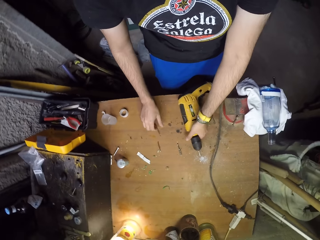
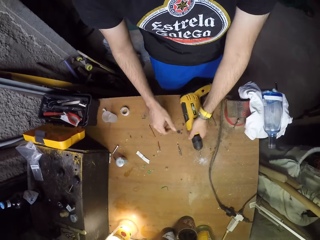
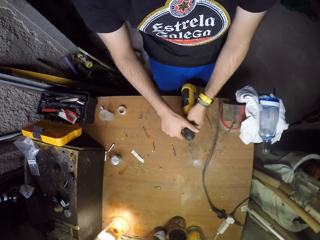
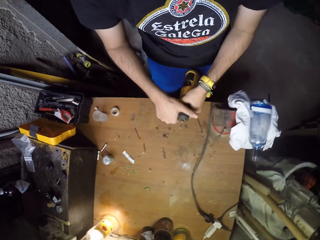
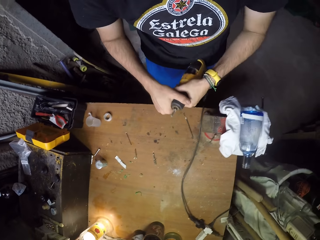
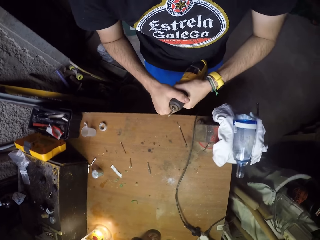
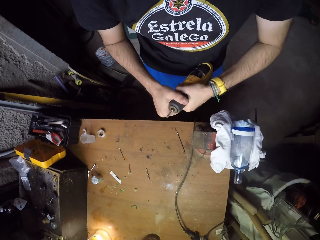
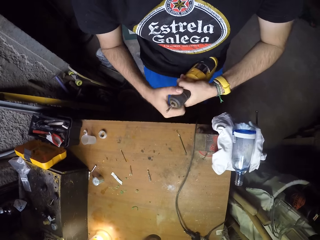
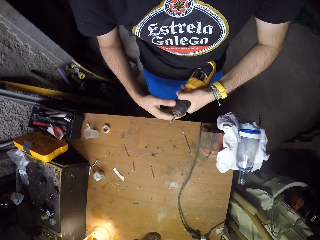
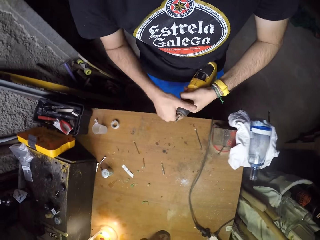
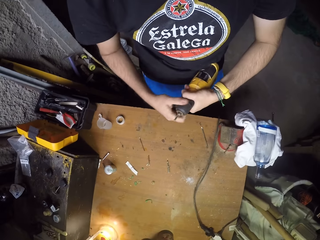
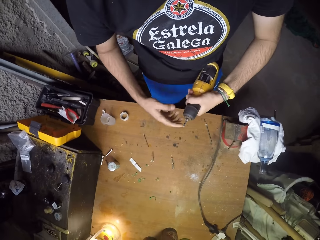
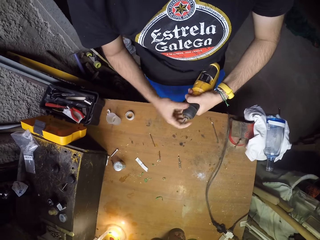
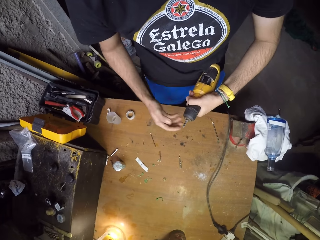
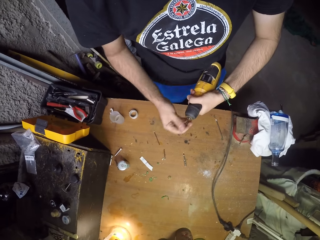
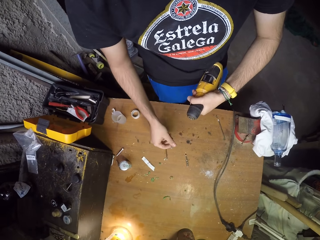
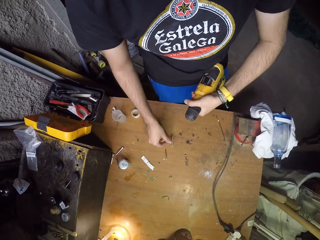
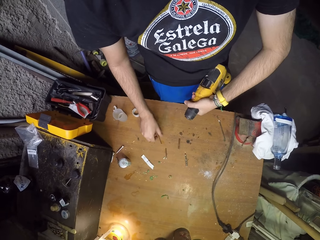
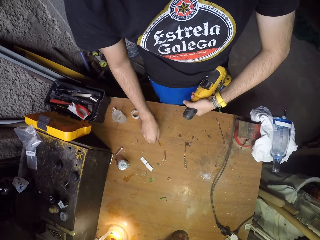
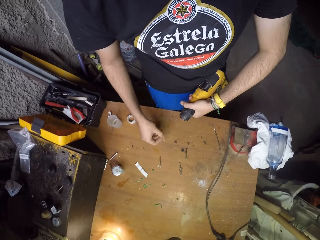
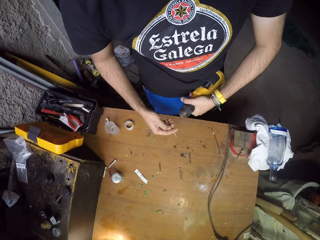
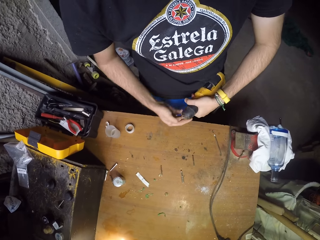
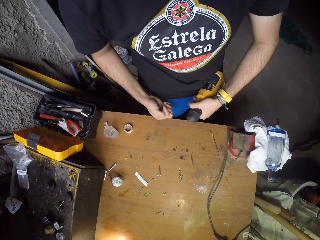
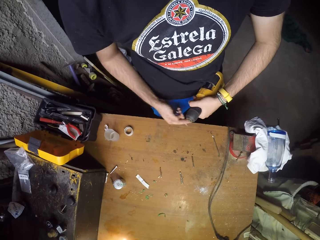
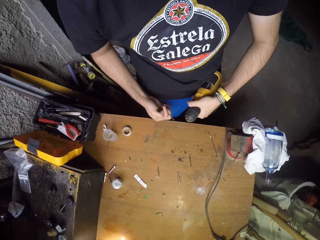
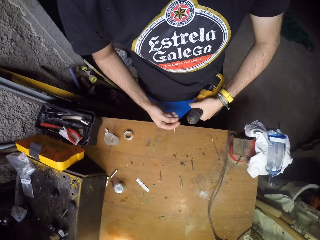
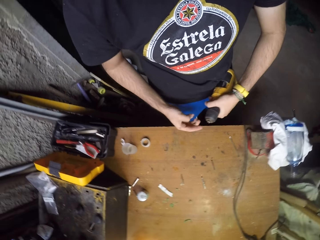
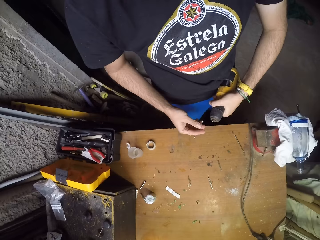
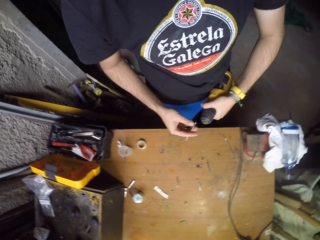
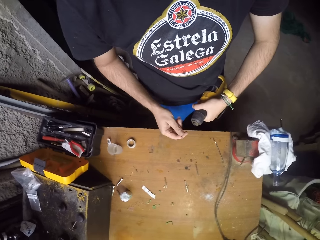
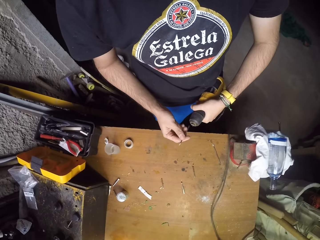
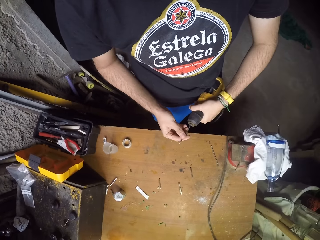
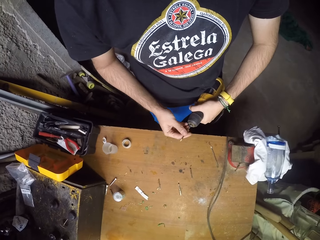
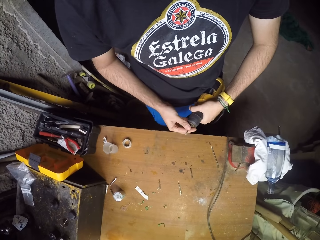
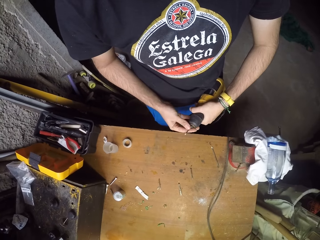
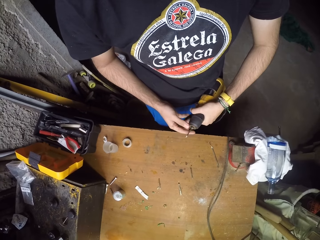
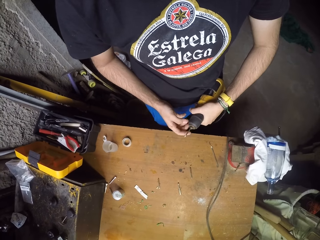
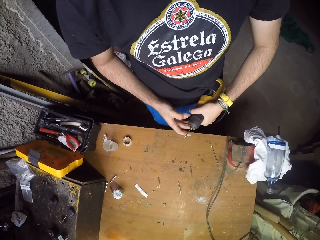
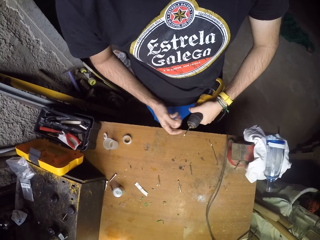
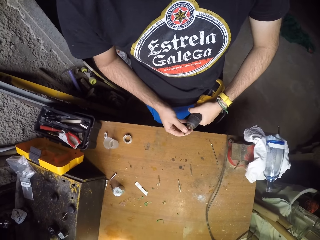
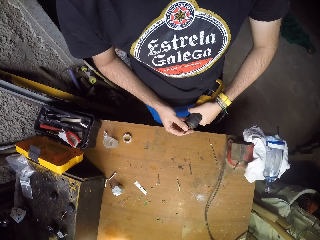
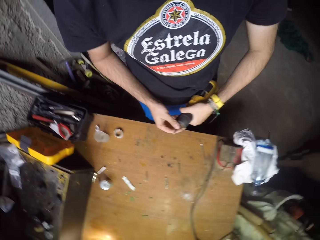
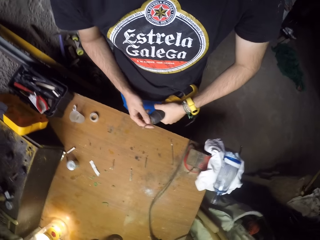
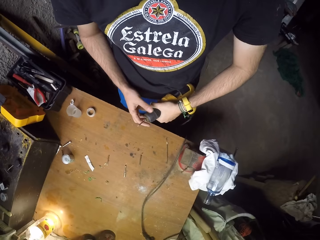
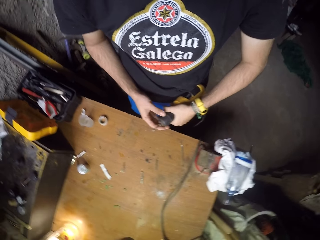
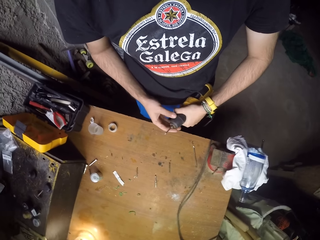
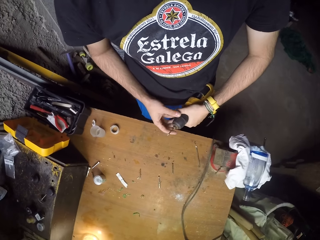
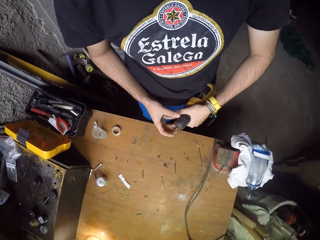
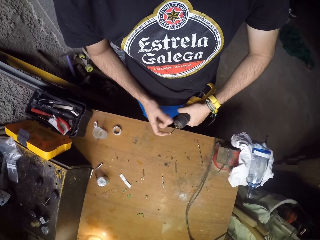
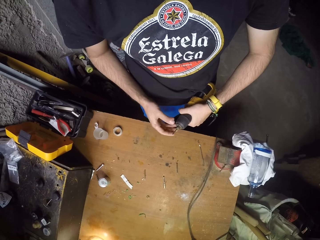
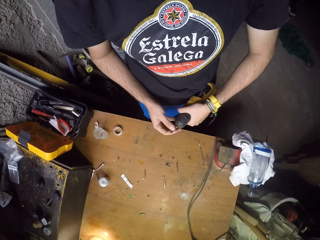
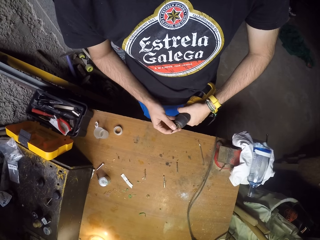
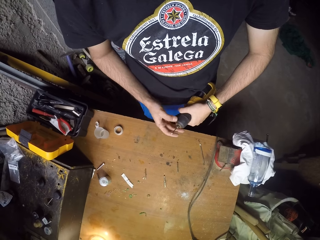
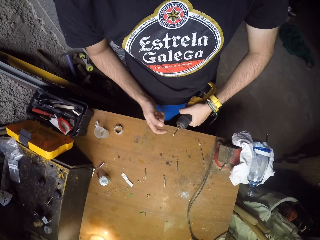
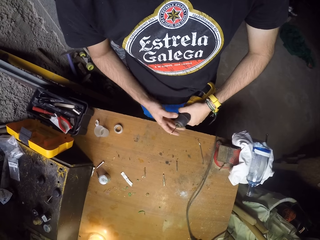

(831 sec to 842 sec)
The camera wearer drops the nail or drill bit on a table with his right hand. He picks up an electric drill from the table with his left hand. He unscrews a drill chuck from the electric drill with his right hand. He removes a drill bit from the electric drill with his right hand. He drops the drill bit on the table with his right hand. He picks up a drill bit from the table with his right hand. He screws the drill chuck on the electric drill with his right hand. He inserts the drill bit into the electric drill with his right hand. He screws the drill chuck on the electric drill with his right hand.

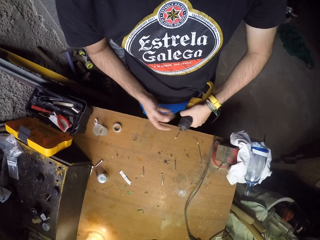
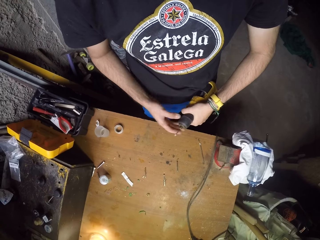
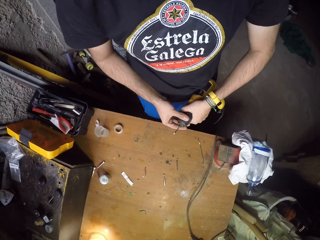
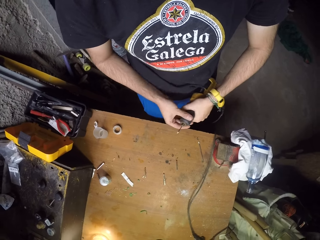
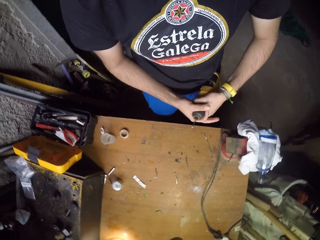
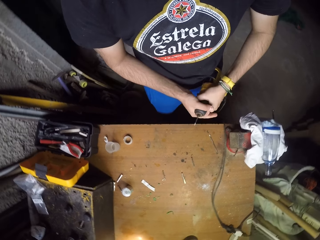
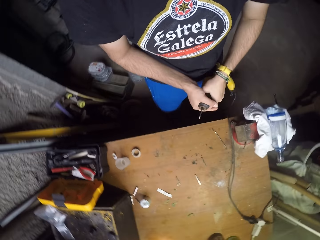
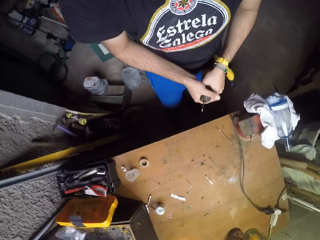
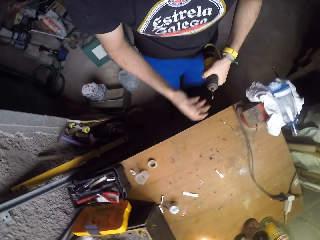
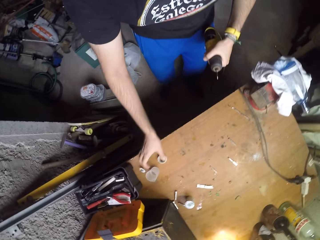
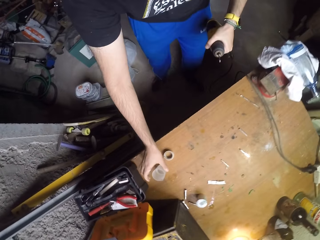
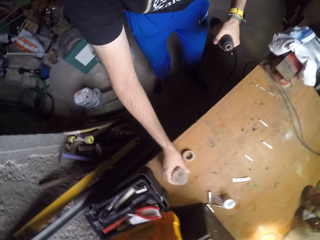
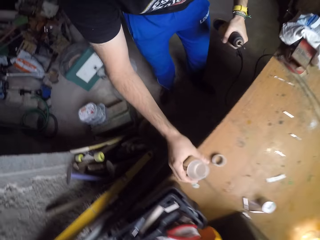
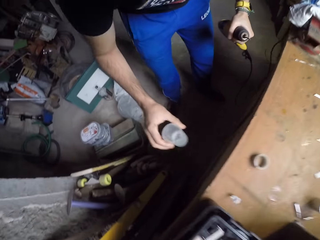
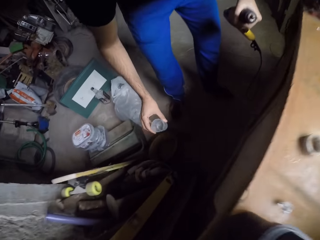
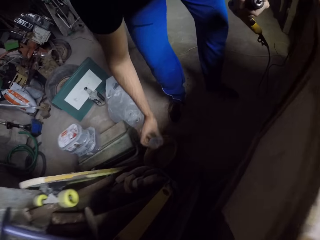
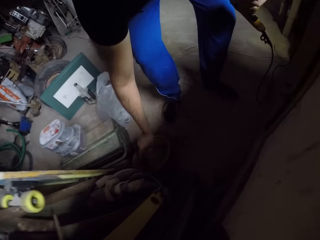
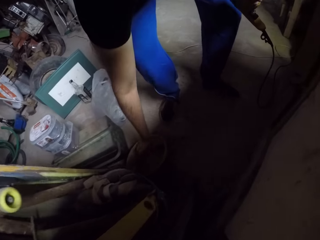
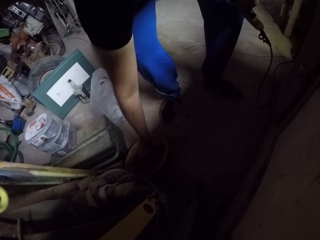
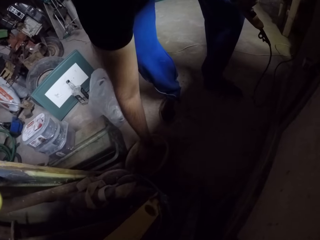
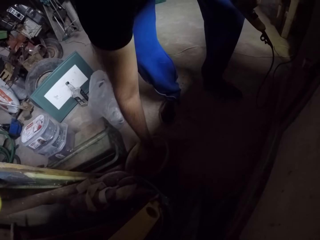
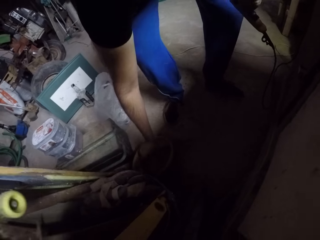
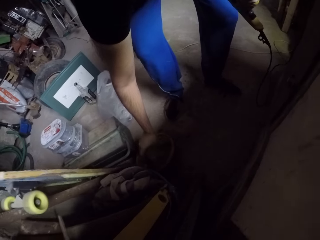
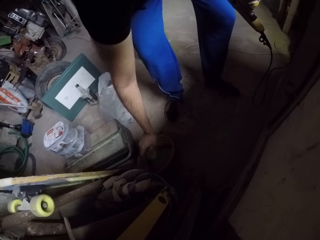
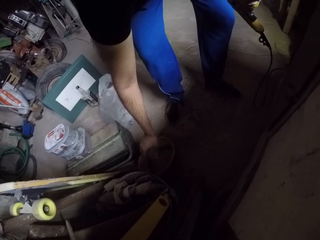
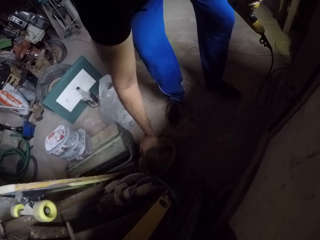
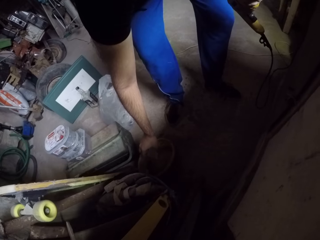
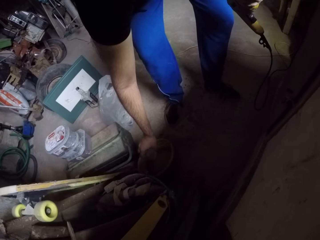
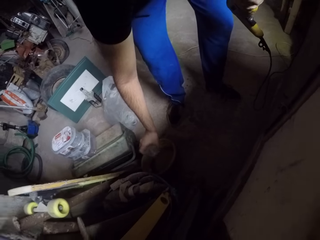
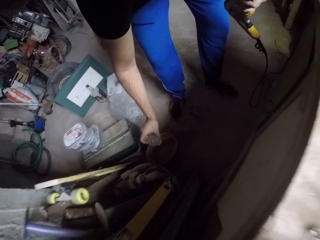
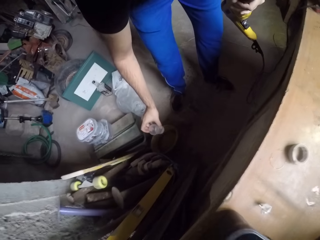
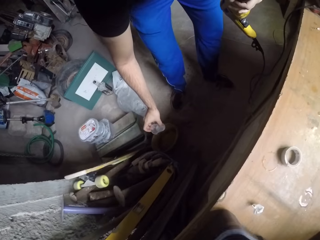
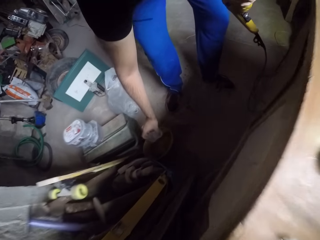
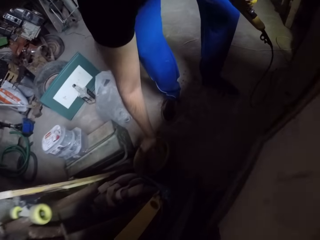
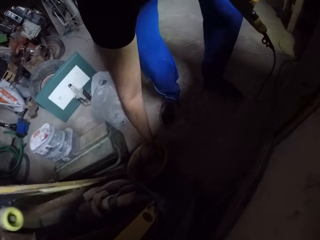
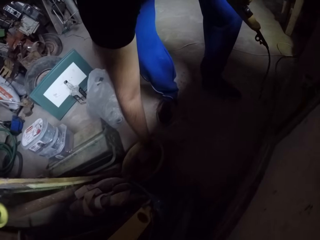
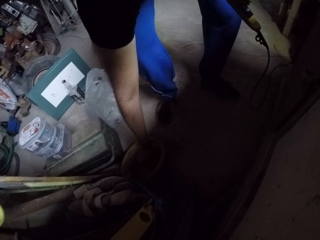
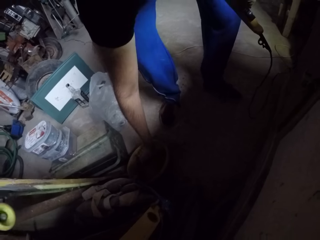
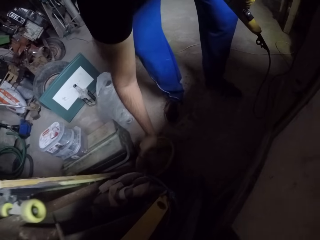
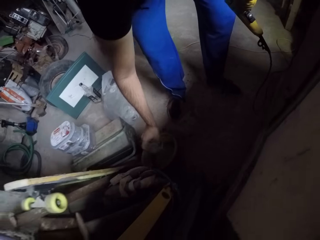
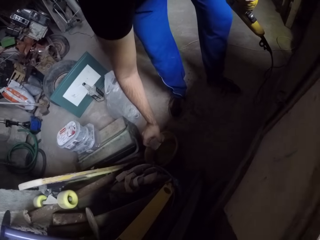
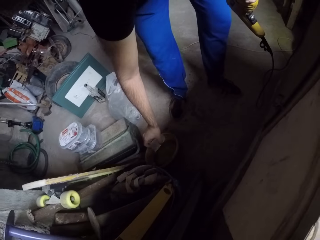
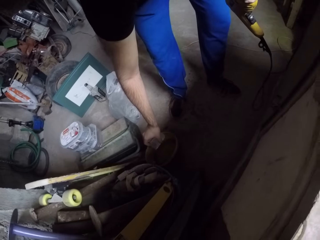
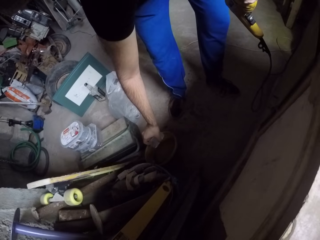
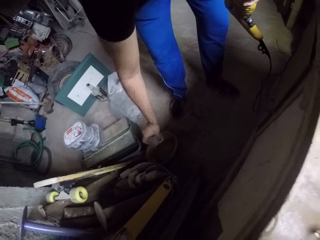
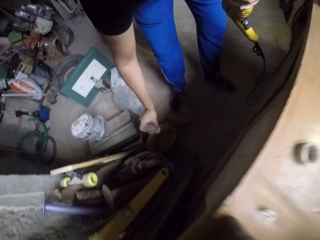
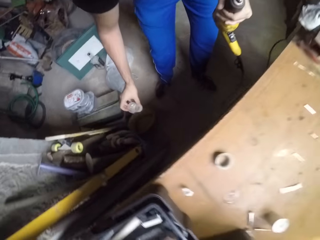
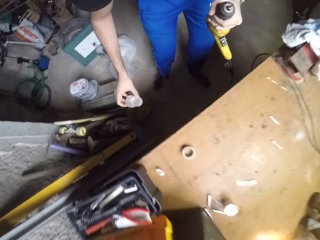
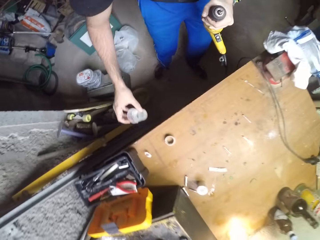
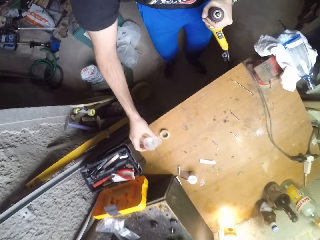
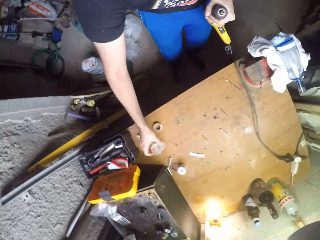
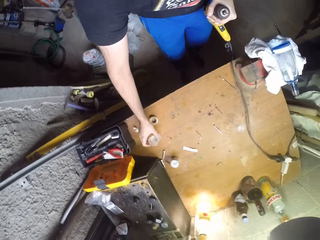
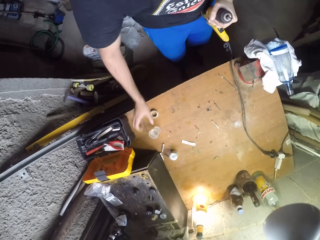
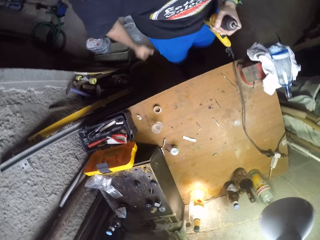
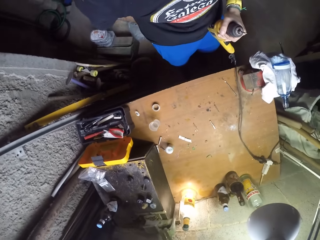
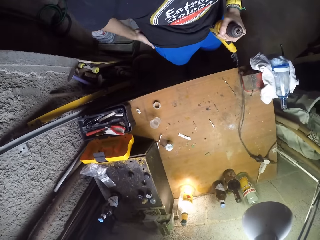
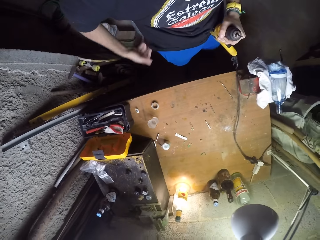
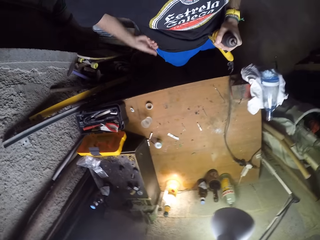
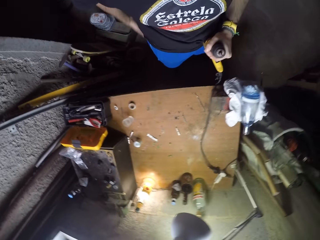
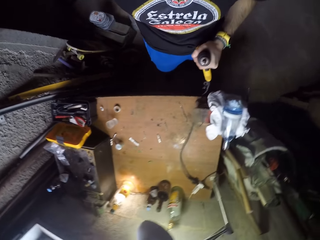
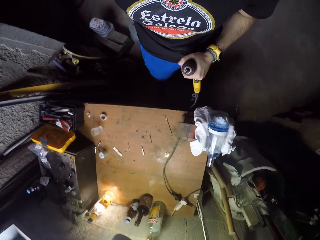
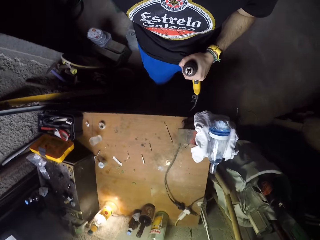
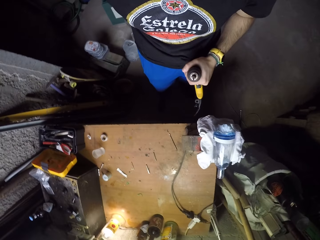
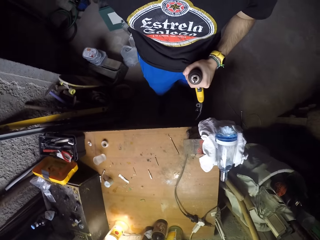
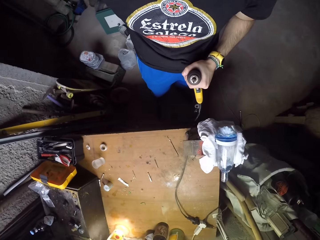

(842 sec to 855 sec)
The camera wearer picks up a plastic container from the table with his right hand. He takes water from a bucket with the plastic container in his right hand. He drops the plastic container on the table with his right hand. He wipes his hands on his trouser.
